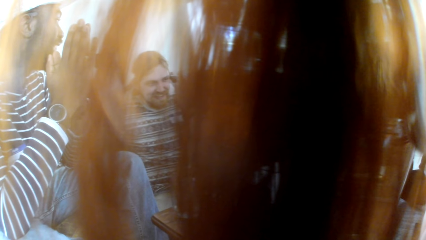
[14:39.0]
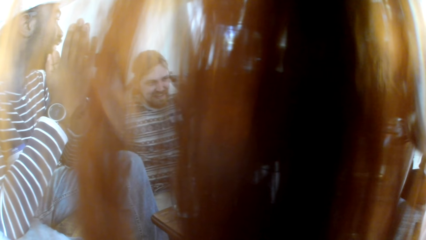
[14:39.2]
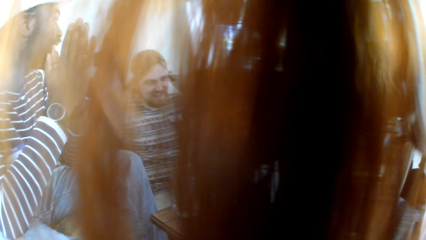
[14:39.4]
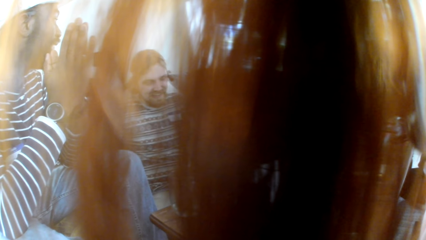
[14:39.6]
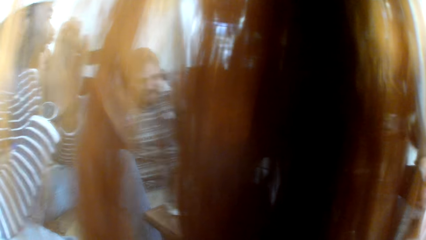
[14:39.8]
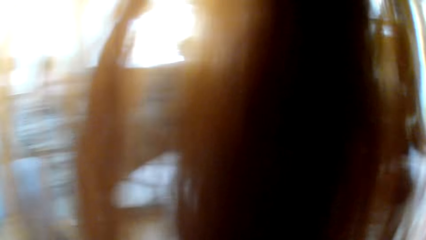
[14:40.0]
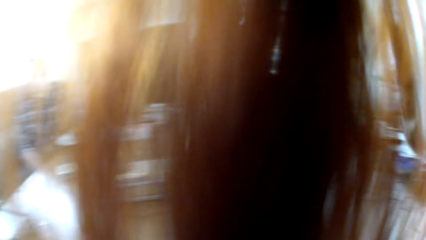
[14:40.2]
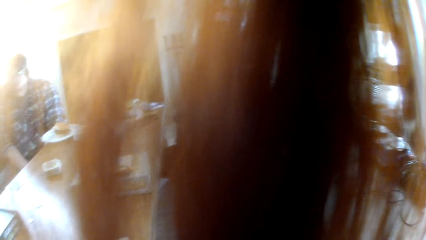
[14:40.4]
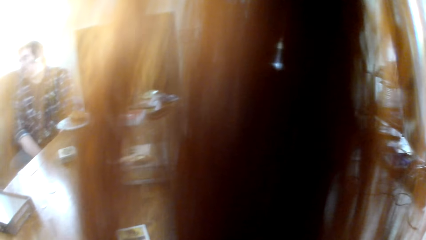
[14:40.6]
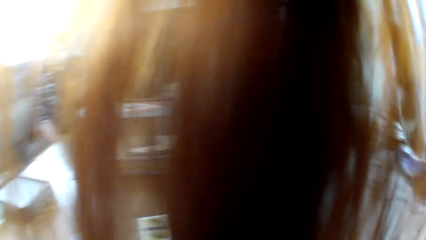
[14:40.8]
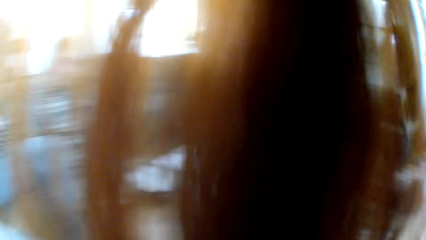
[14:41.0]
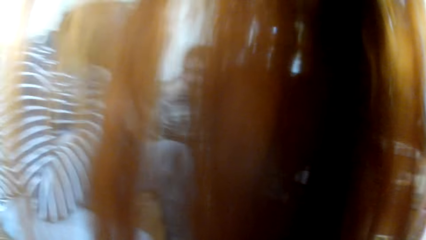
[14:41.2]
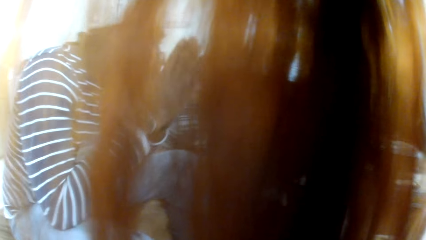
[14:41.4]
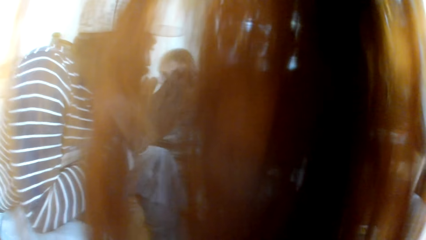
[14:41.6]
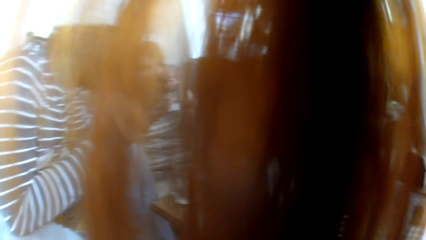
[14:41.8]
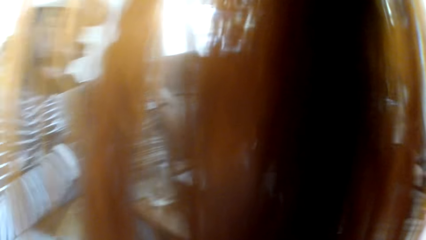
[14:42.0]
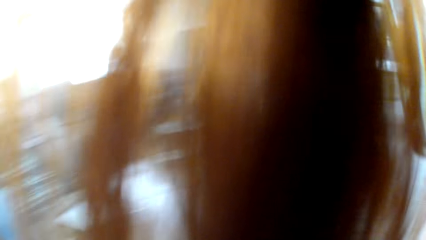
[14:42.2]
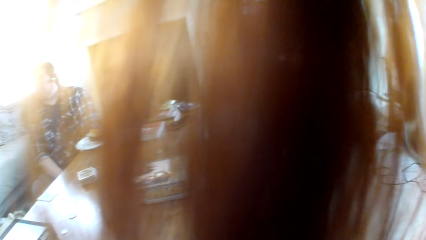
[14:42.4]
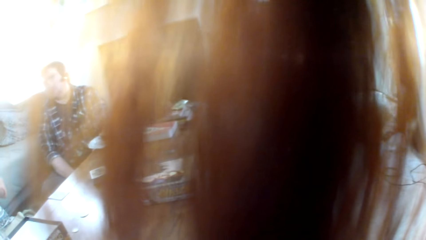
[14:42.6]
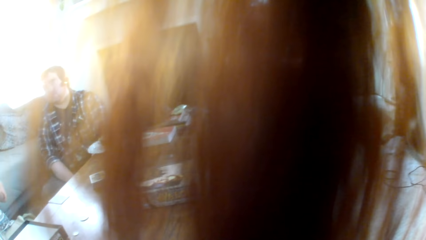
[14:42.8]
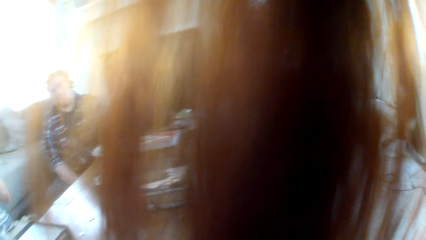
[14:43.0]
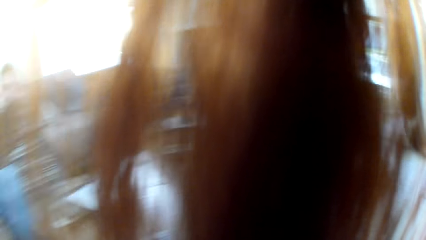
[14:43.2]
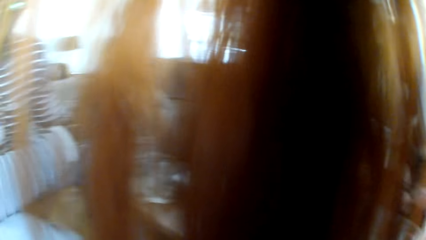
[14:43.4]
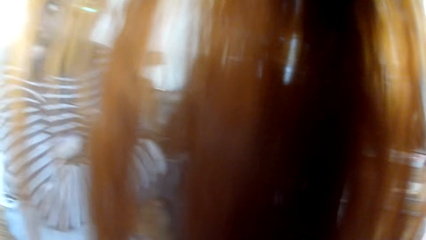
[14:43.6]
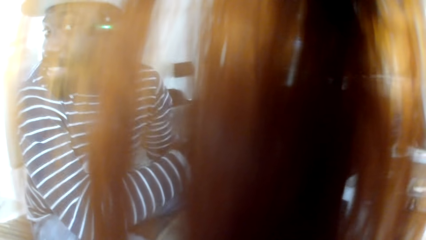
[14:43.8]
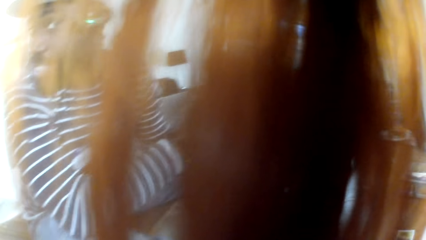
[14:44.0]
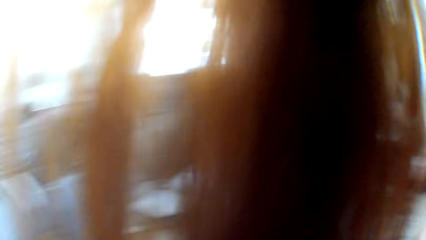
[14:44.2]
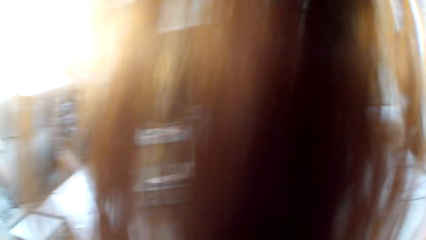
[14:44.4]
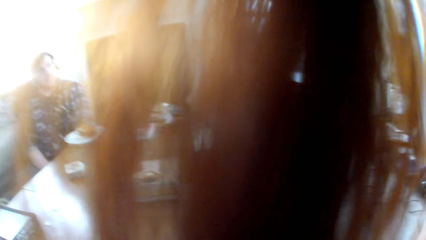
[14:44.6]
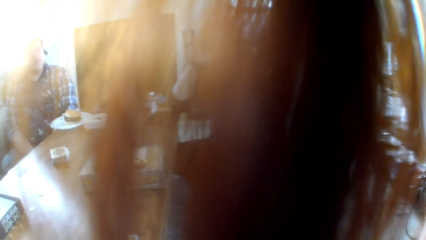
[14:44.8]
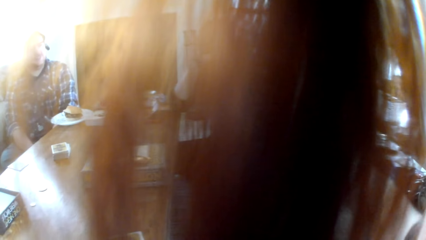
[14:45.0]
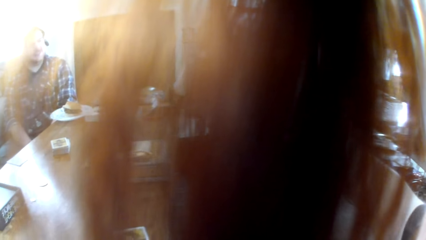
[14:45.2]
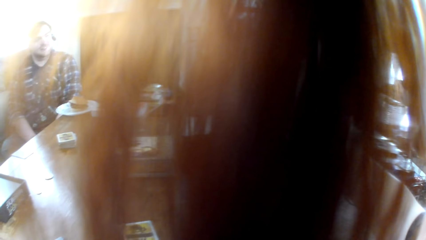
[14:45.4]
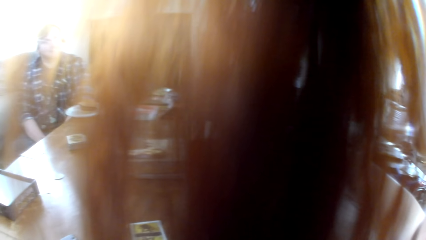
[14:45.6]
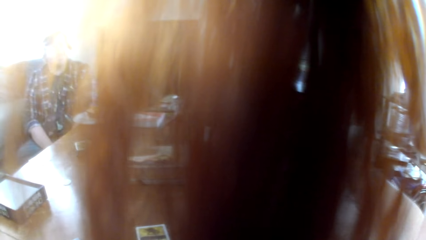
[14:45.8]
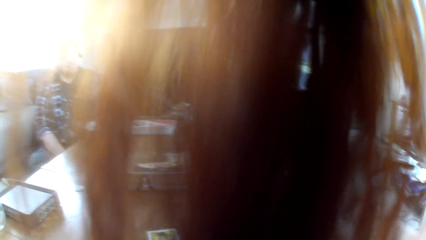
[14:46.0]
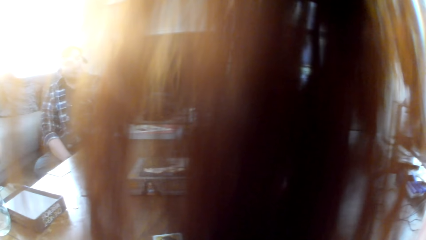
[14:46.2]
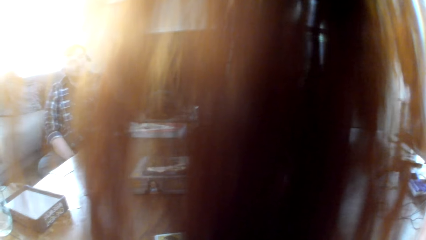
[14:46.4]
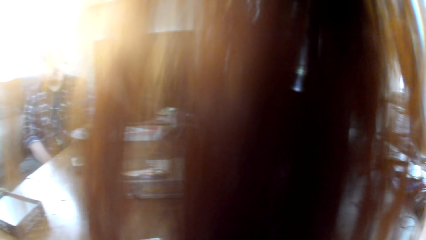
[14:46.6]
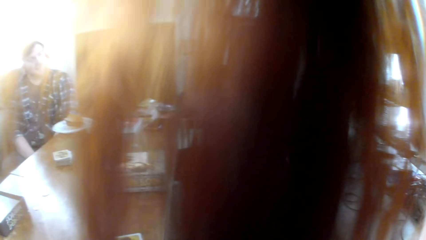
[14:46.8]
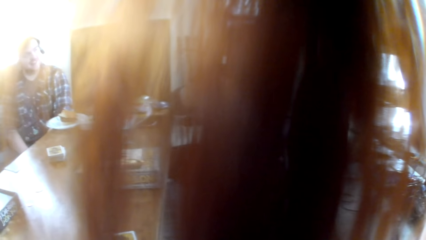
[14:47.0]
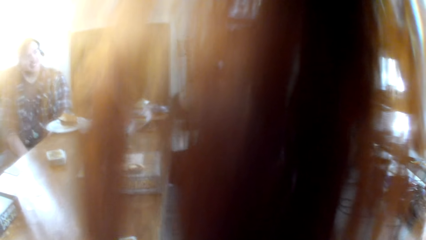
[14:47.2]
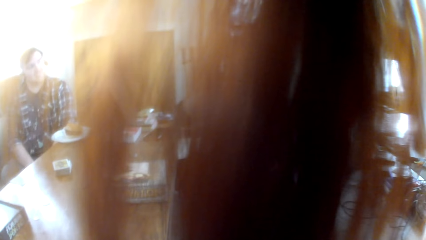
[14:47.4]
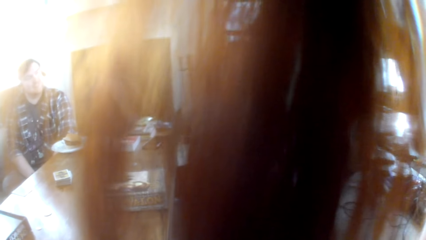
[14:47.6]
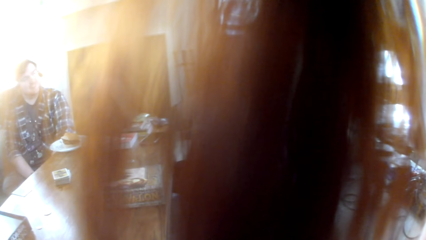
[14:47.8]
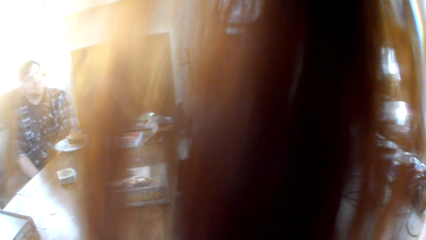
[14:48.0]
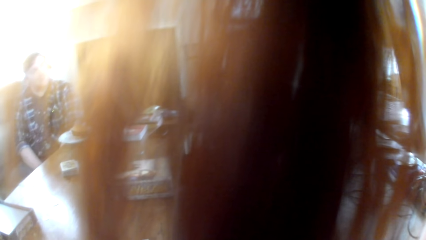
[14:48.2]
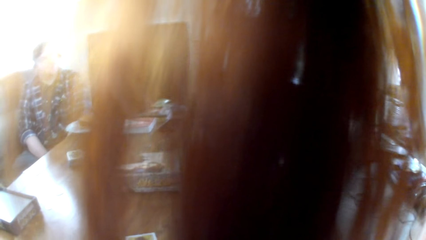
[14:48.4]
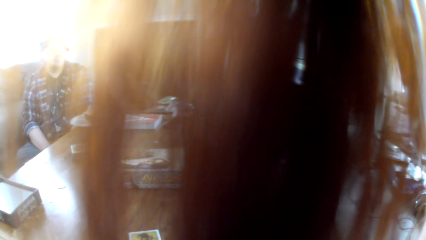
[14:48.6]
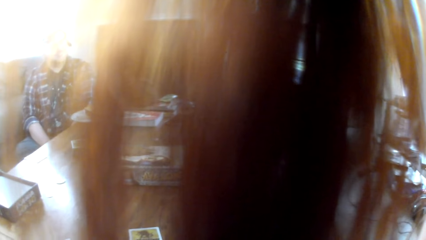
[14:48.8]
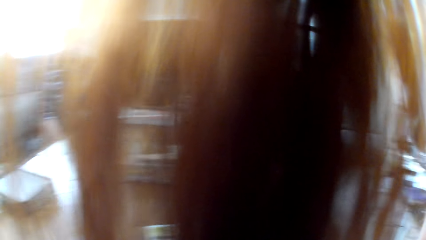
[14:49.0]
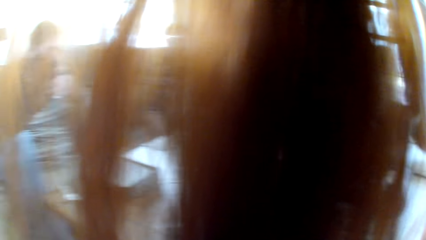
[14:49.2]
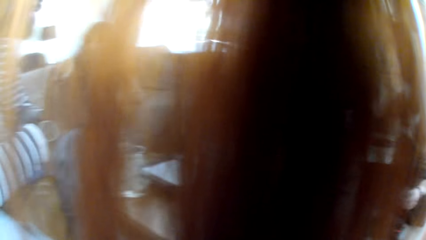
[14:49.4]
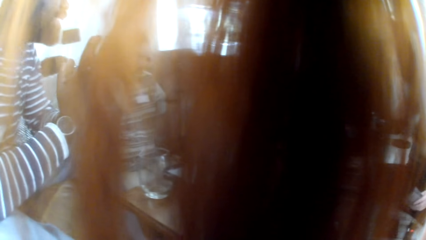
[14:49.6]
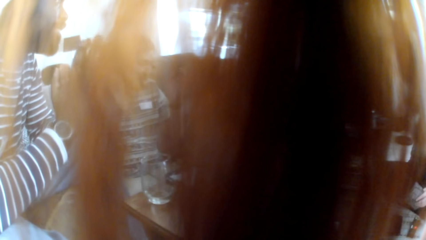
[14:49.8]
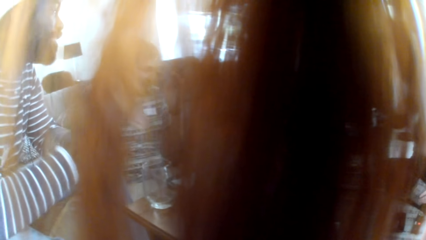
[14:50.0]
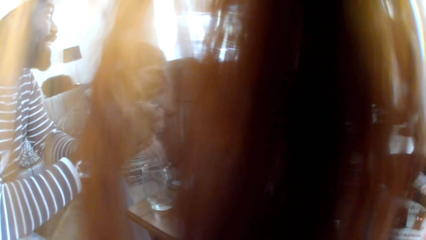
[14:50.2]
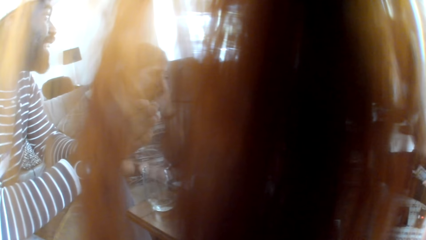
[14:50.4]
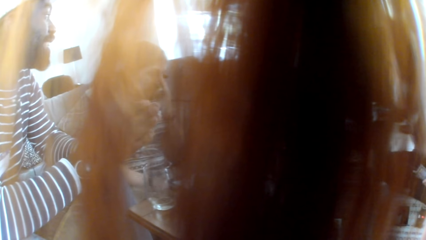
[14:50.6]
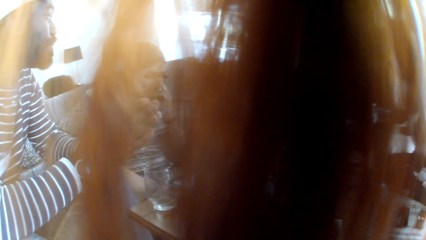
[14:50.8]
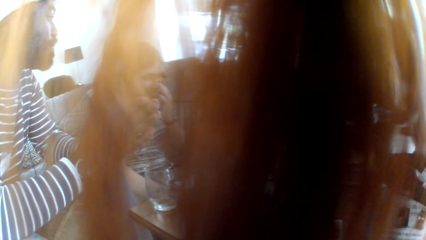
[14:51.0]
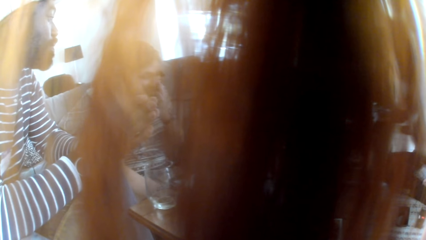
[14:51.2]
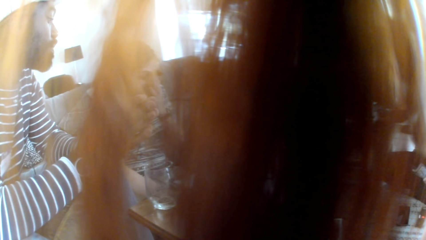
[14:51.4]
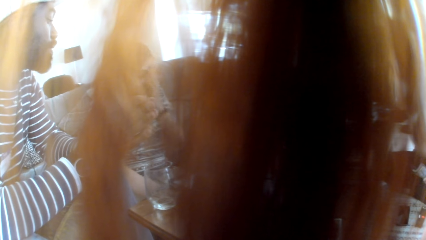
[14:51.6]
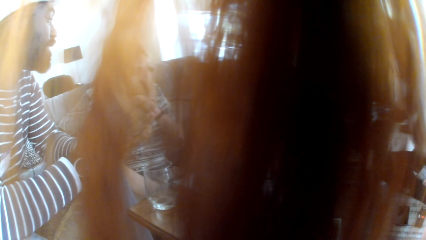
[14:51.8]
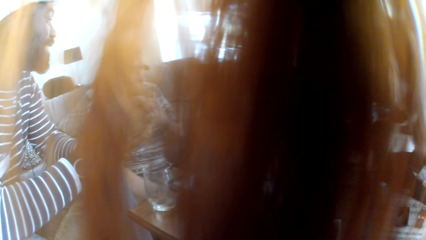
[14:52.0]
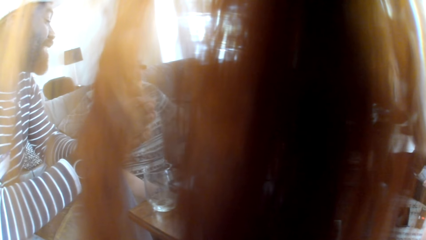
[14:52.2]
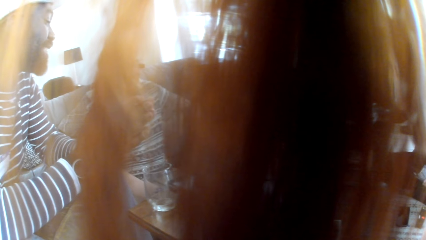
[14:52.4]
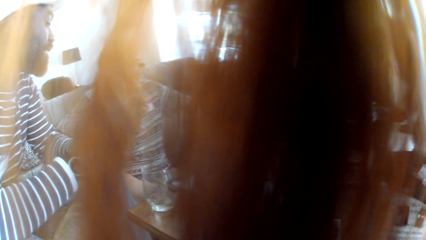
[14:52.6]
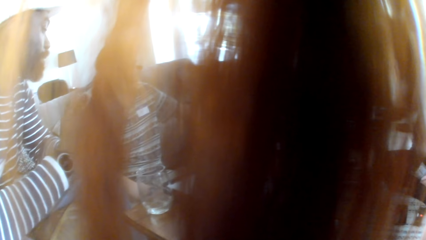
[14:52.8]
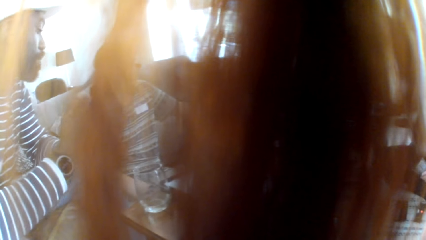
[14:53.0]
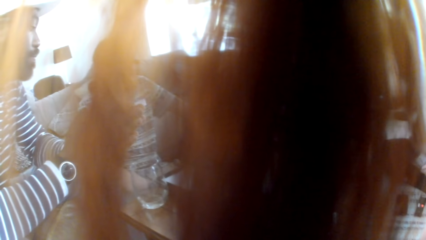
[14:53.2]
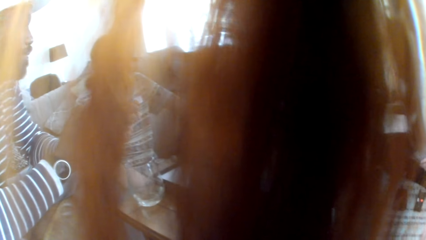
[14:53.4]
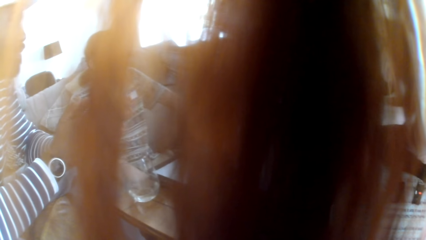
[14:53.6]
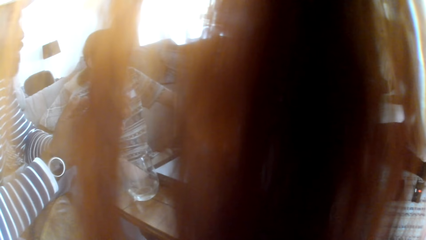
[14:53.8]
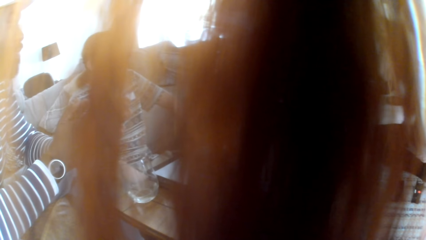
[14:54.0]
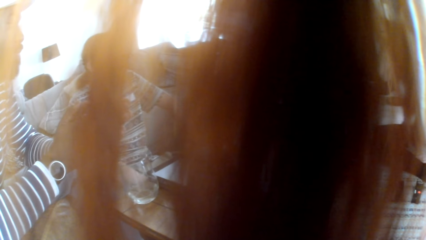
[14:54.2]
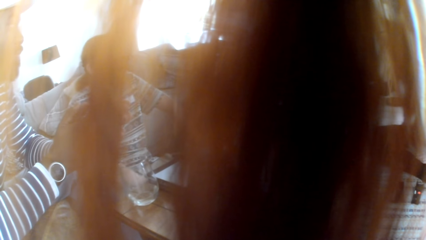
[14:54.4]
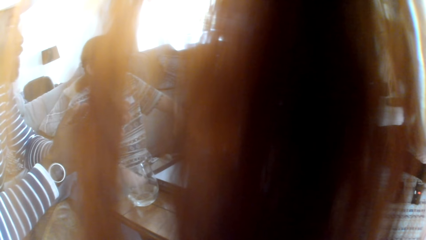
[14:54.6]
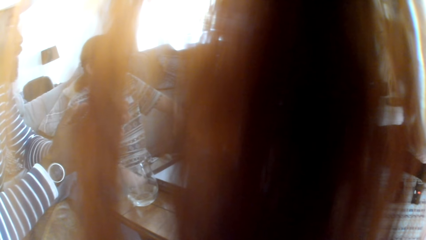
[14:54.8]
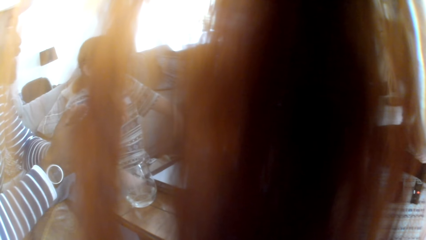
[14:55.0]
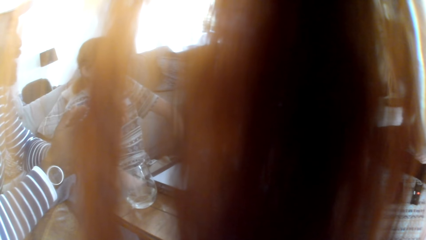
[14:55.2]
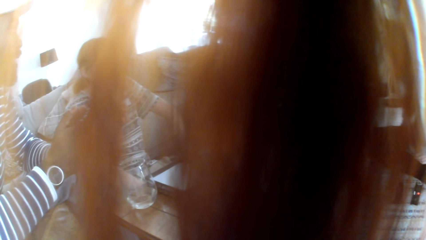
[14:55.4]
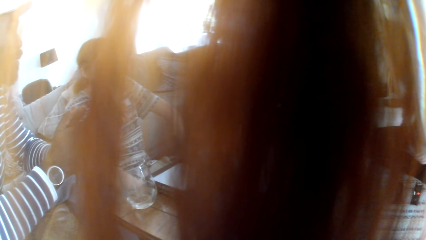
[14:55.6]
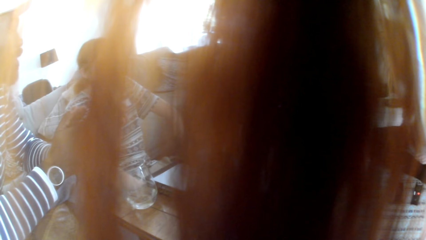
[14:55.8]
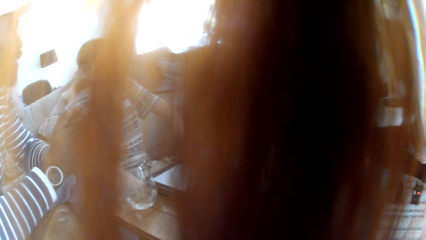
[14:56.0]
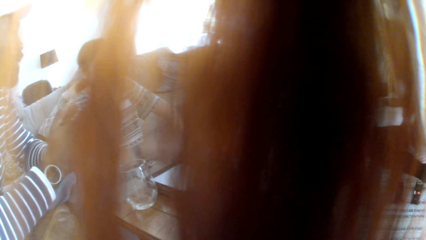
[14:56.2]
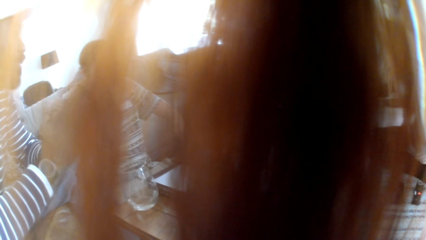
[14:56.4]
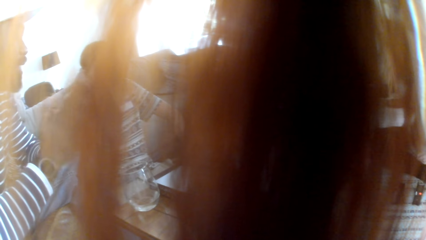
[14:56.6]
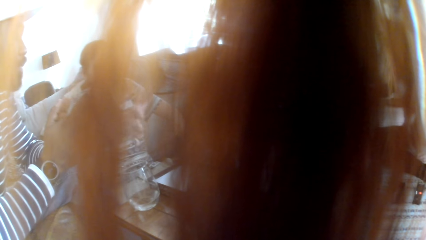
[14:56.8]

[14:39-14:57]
The camera wearer looks around the room. A man looks back. The man converses with a woman. Another man touches the face.
